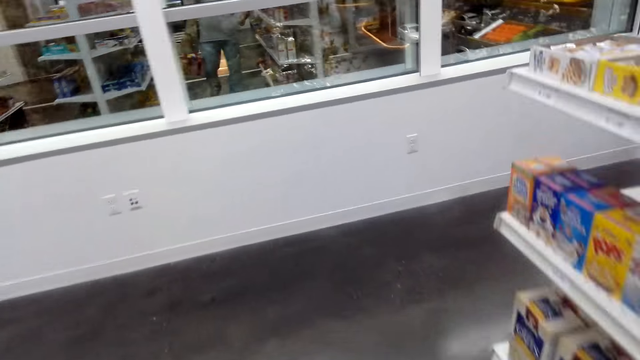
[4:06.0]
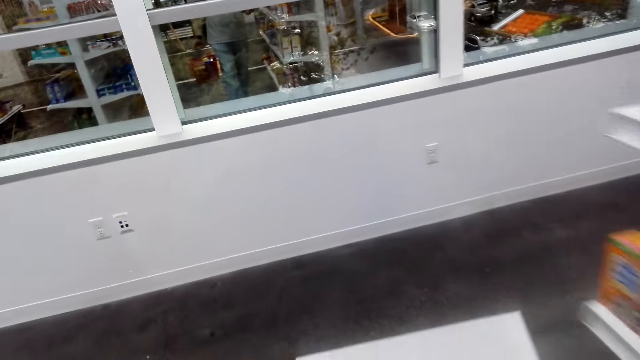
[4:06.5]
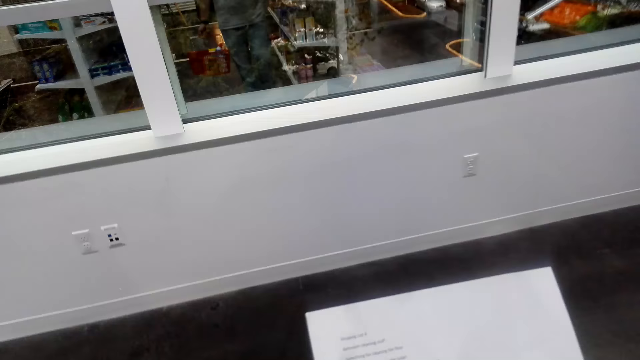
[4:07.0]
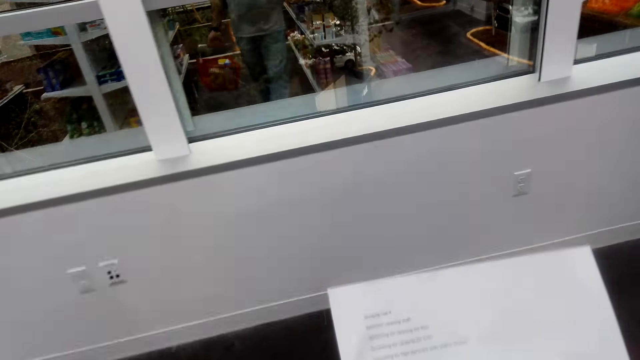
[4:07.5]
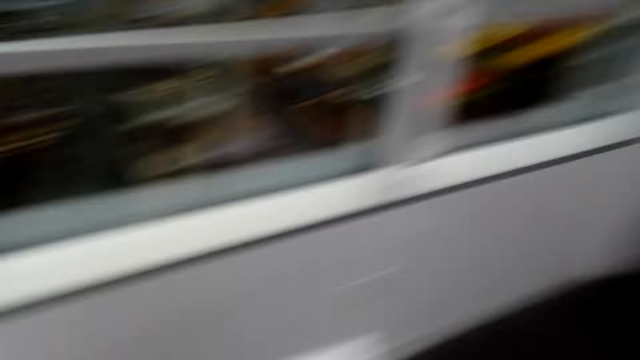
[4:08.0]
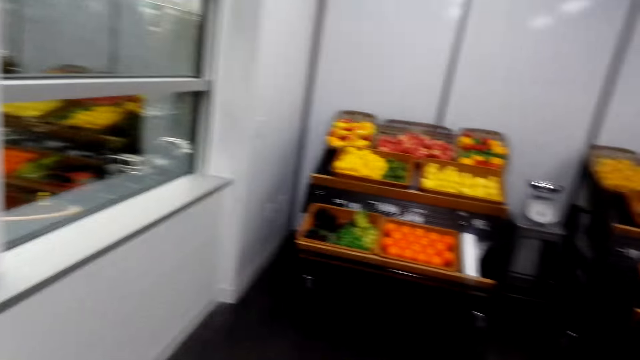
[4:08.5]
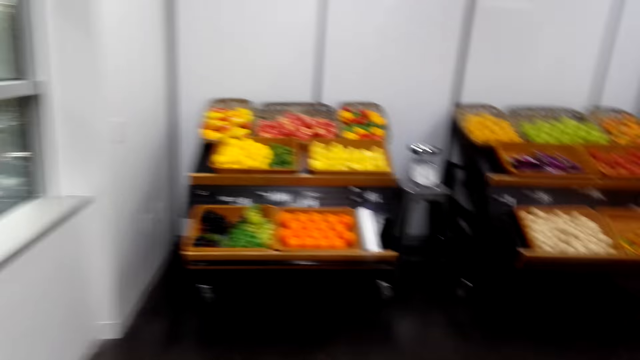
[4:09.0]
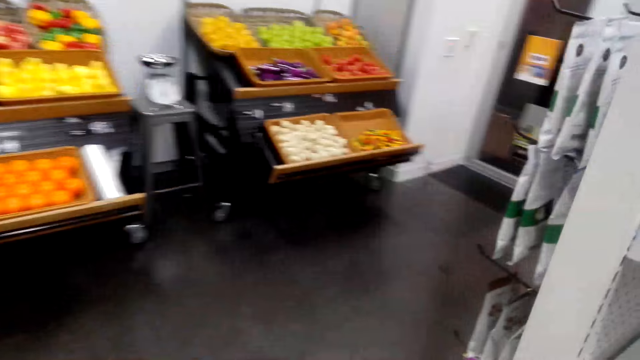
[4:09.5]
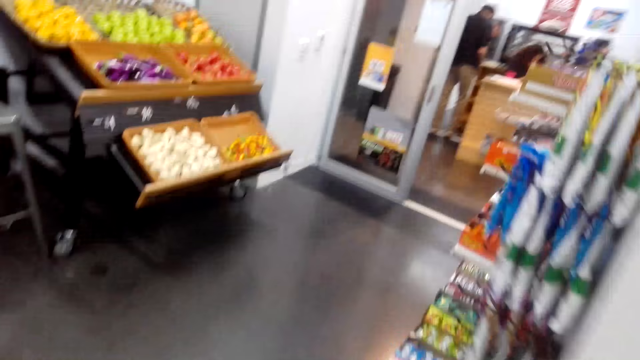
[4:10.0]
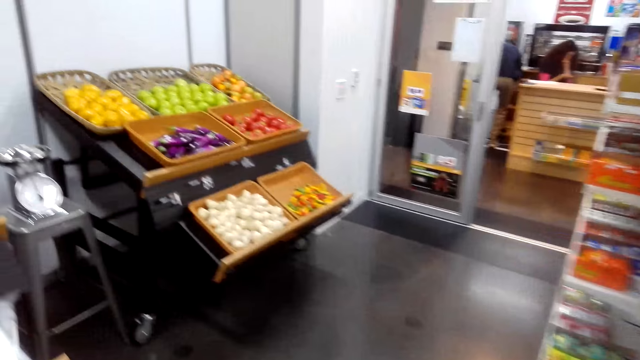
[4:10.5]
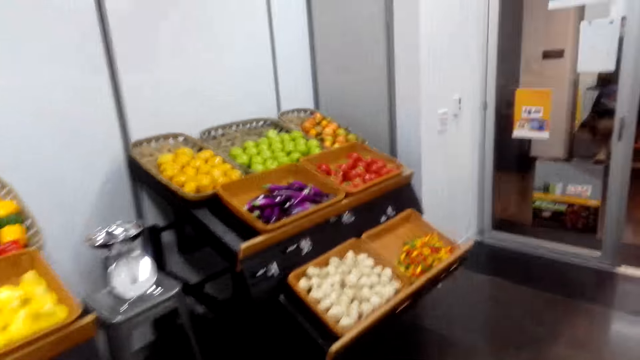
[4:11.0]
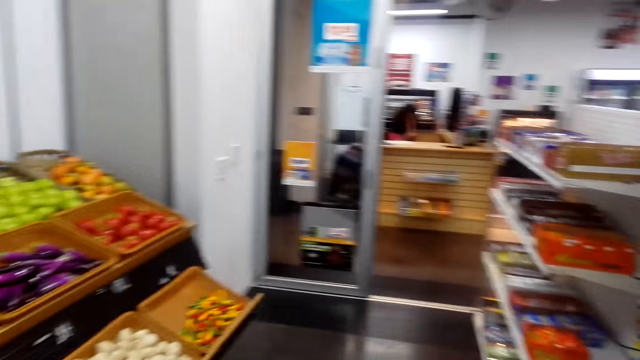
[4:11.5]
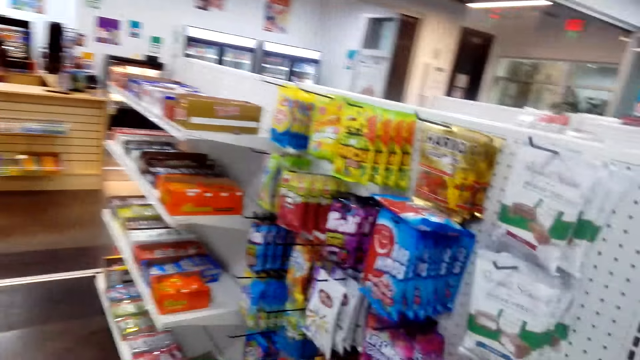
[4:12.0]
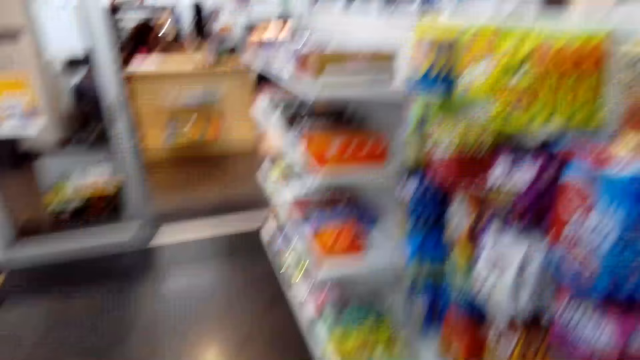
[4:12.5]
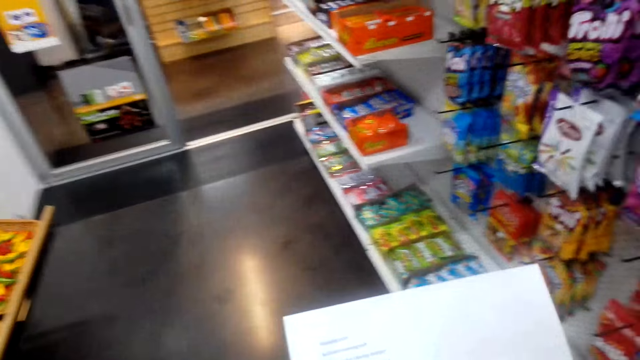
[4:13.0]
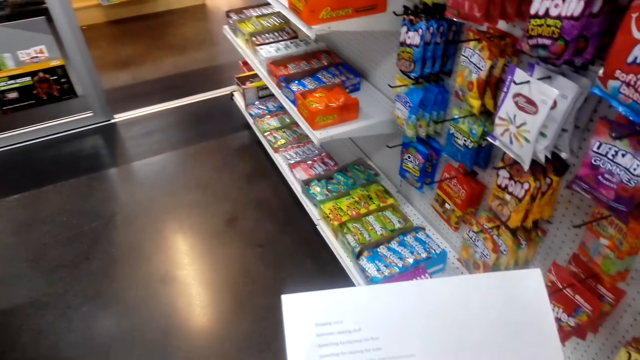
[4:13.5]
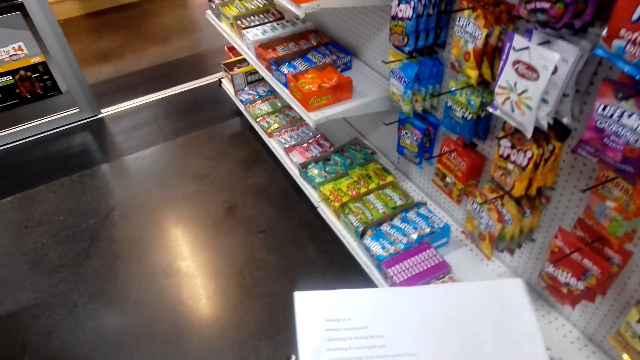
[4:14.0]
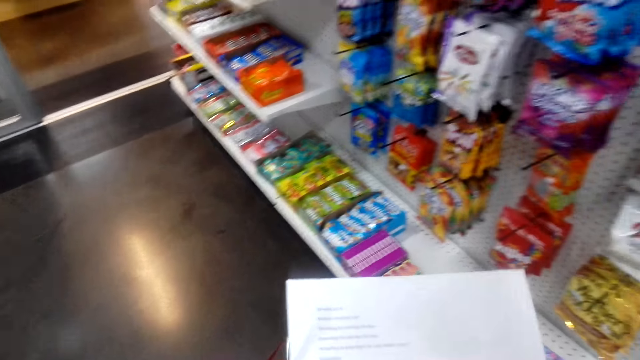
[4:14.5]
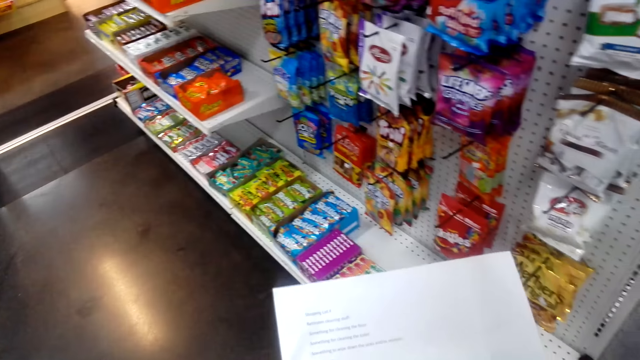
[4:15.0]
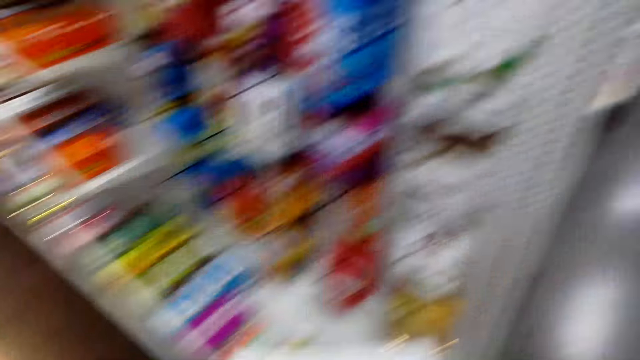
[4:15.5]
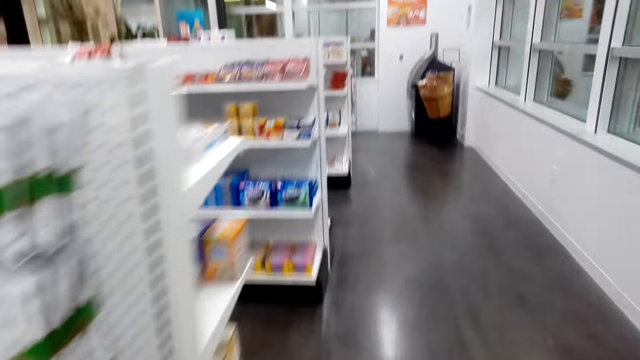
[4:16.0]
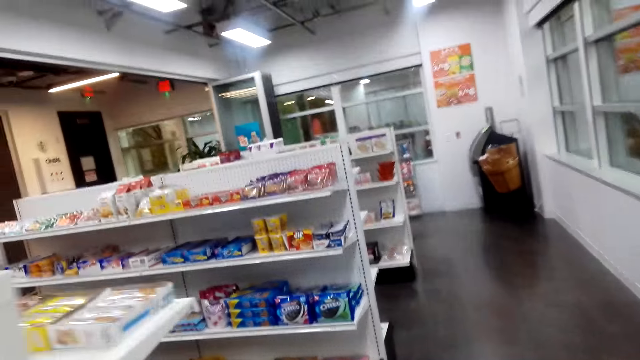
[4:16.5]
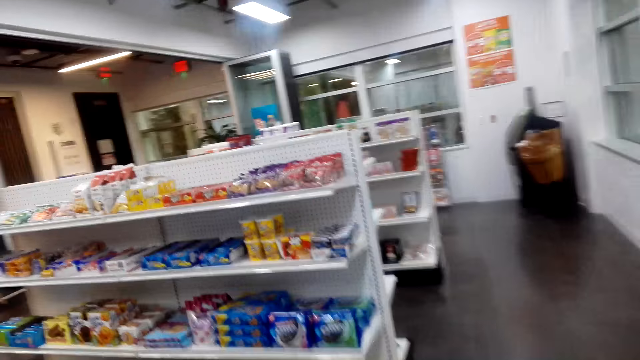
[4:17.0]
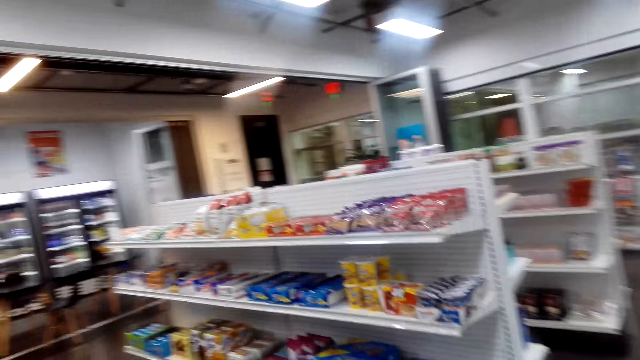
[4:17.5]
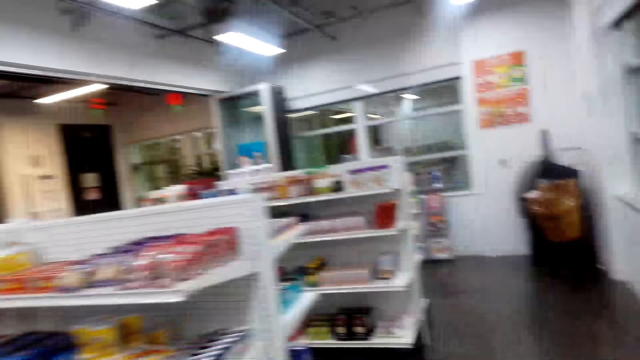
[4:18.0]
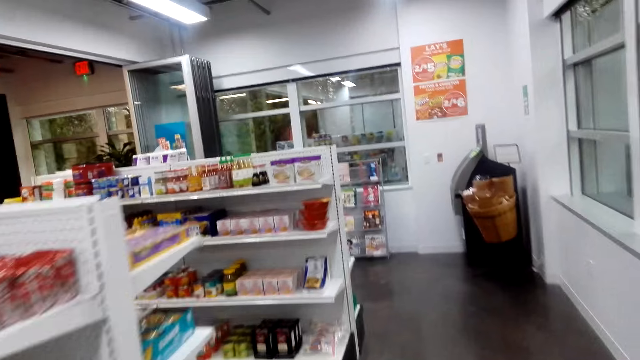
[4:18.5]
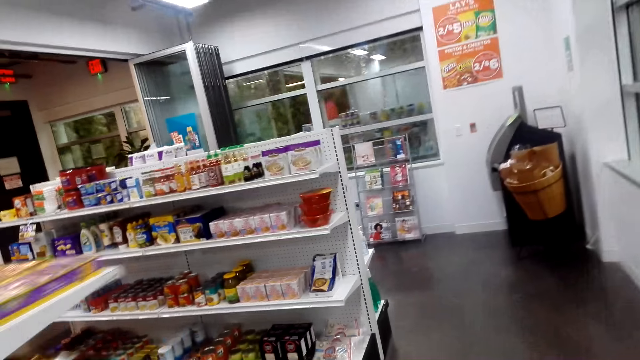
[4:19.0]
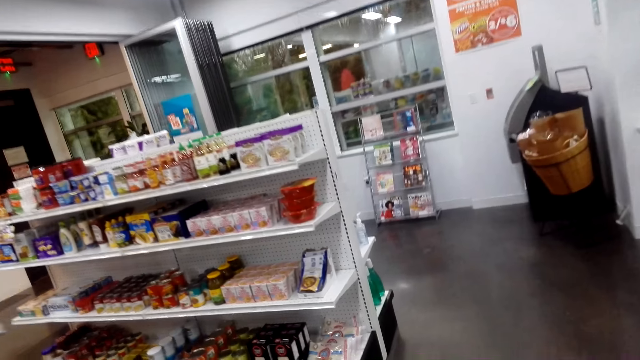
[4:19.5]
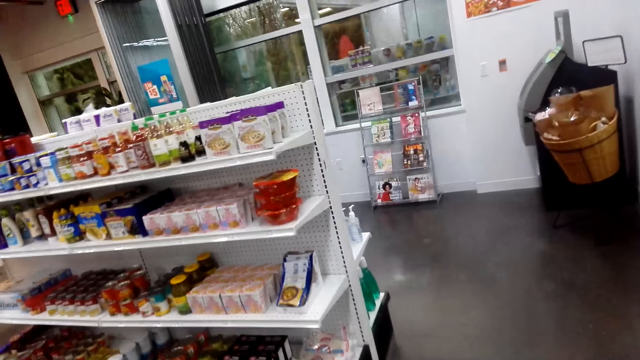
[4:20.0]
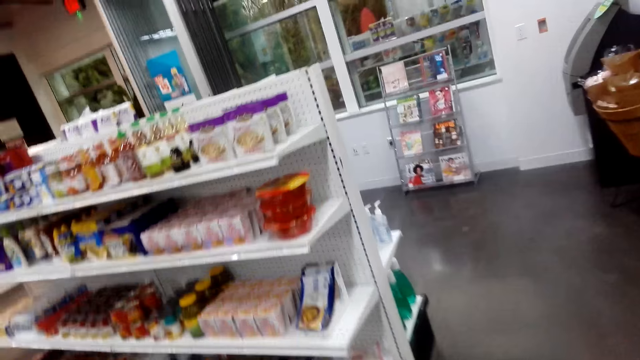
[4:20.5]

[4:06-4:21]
The camera wearer looks at the piece of paper. They walk in the supermarket. They look at the paper. They speak. They walk in the supermarket.

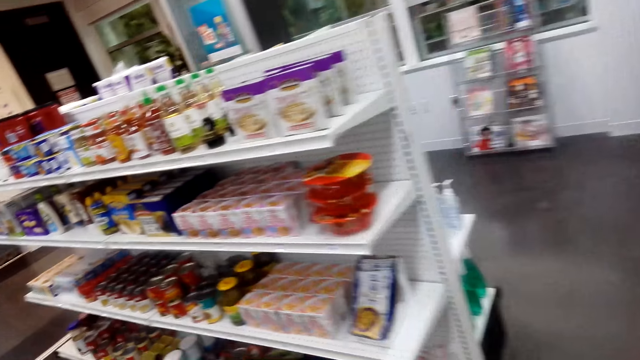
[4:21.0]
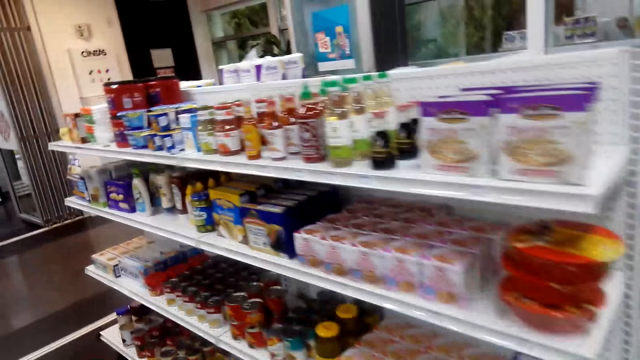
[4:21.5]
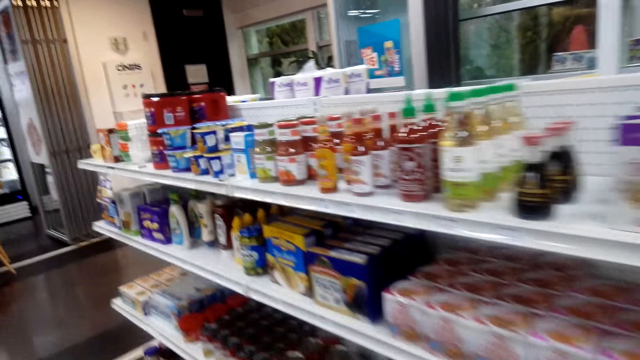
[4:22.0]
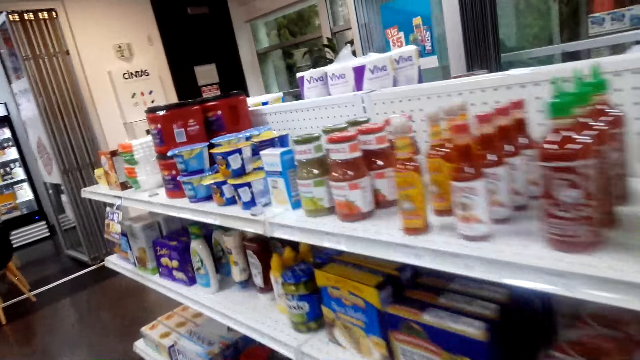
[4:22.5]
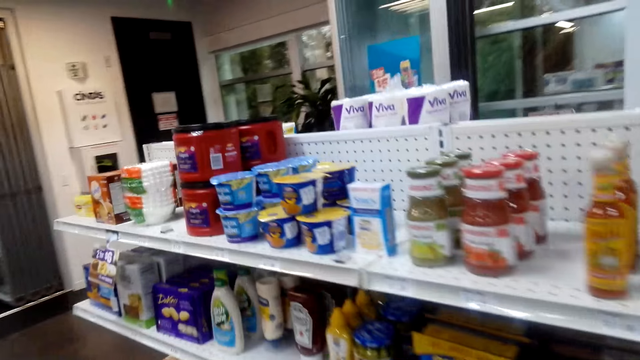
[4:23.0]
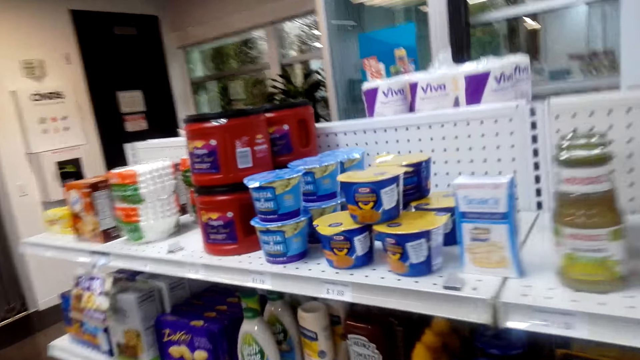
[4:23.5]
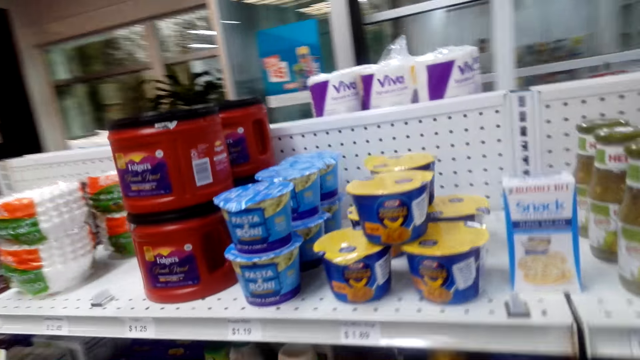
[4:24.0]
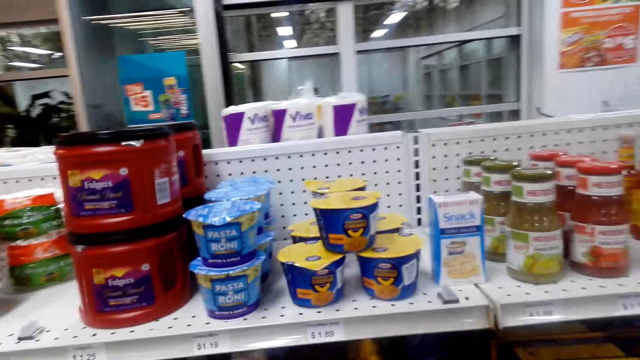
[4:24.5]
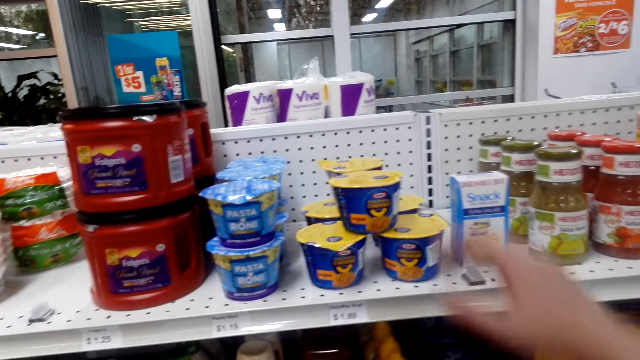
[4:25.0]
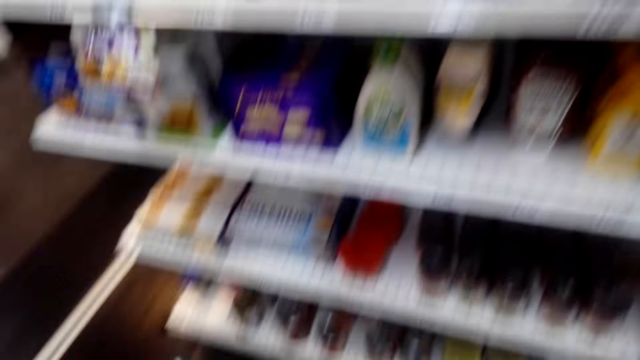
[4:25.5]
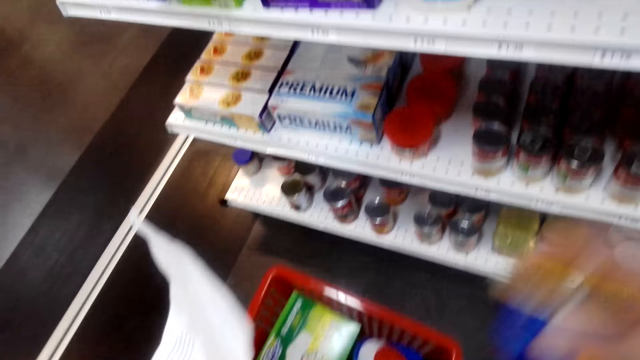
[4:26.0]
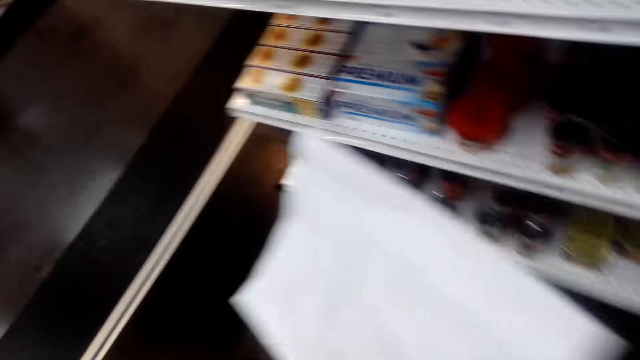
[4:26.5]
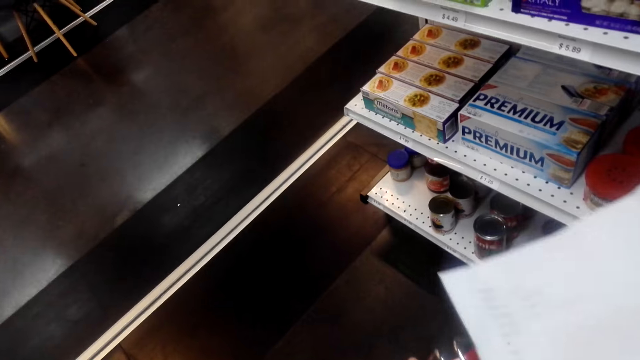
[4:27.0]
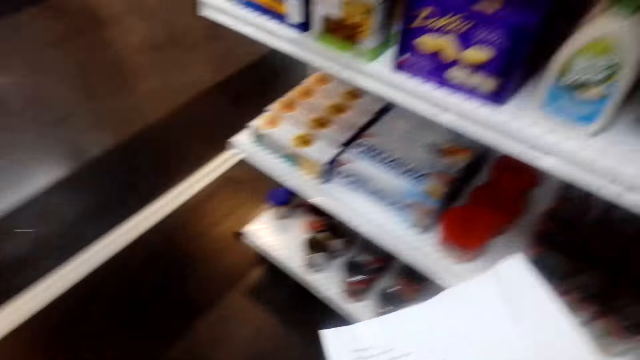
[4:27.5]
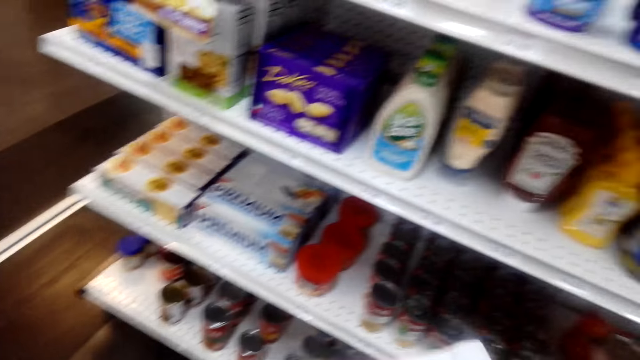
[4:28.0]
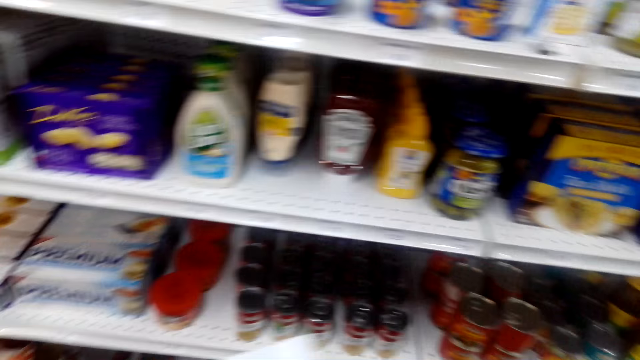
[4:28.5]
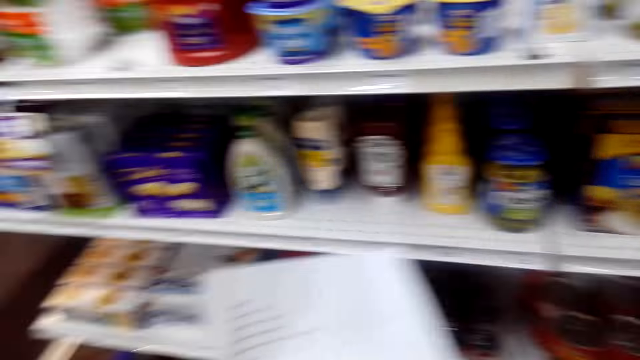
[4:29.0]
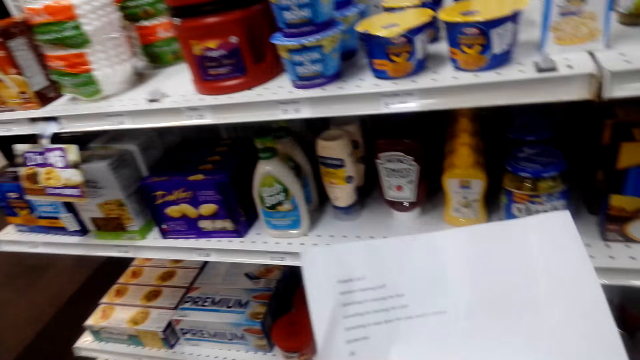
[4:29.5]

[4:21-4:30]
The camera wearer picks cheese from the shelf. They place the cheese on the shopping basket. They look at the piece of paper. They walk around.
